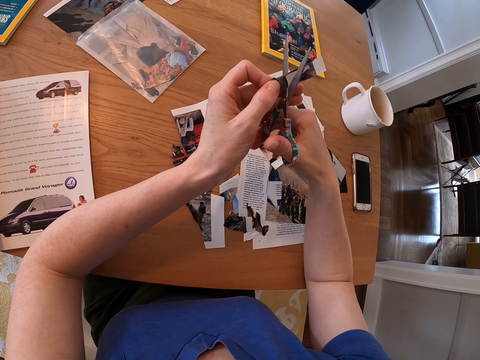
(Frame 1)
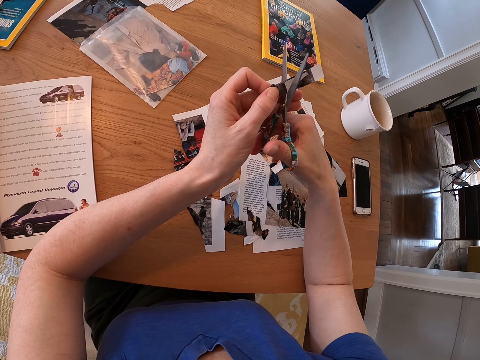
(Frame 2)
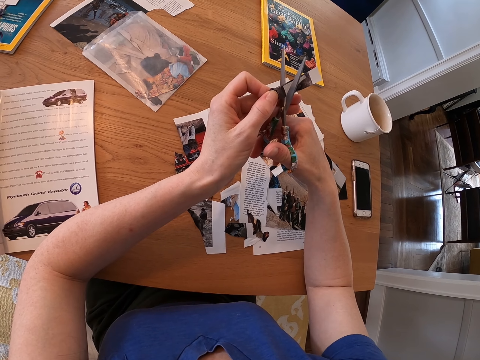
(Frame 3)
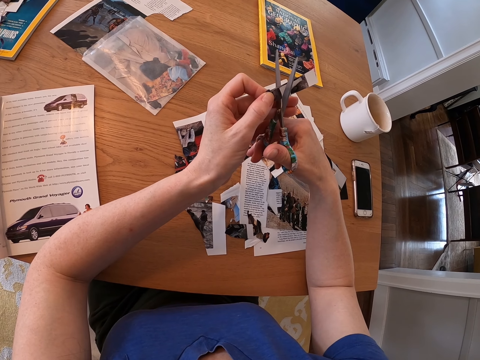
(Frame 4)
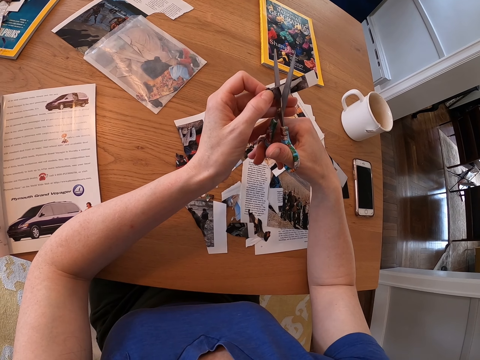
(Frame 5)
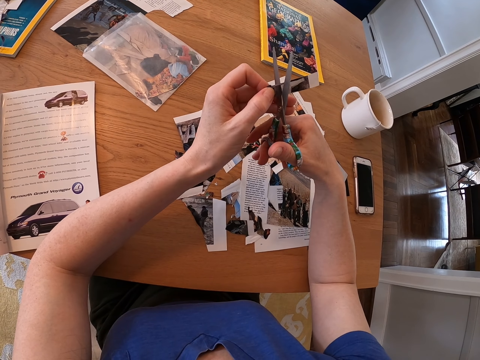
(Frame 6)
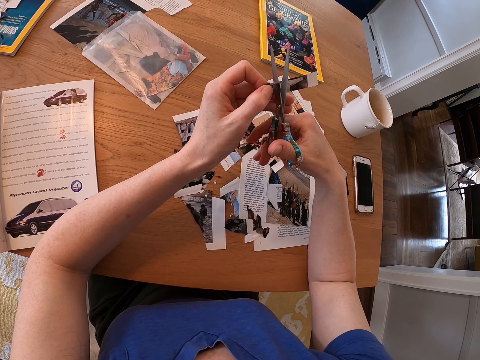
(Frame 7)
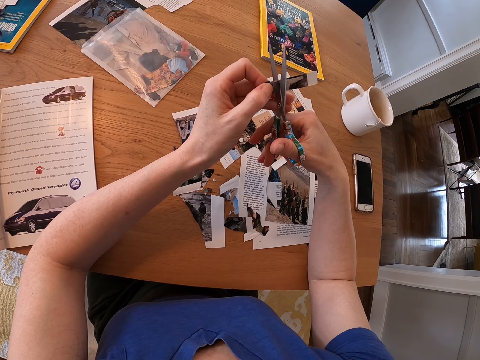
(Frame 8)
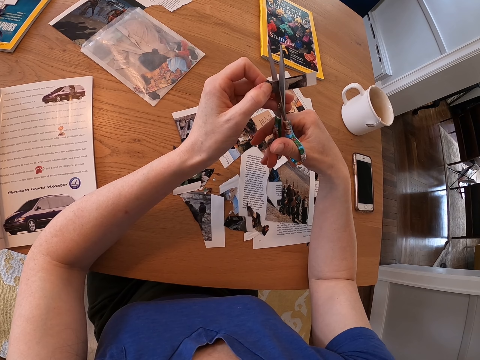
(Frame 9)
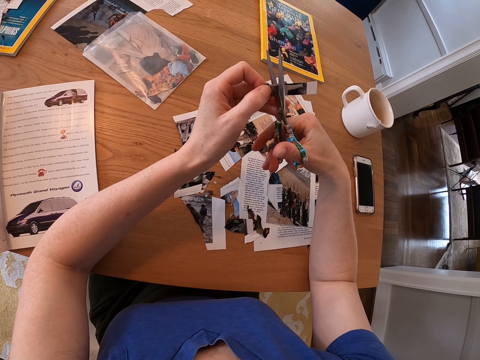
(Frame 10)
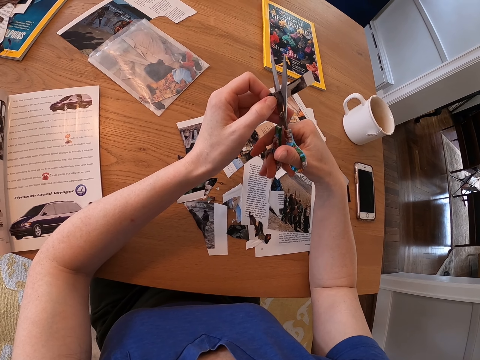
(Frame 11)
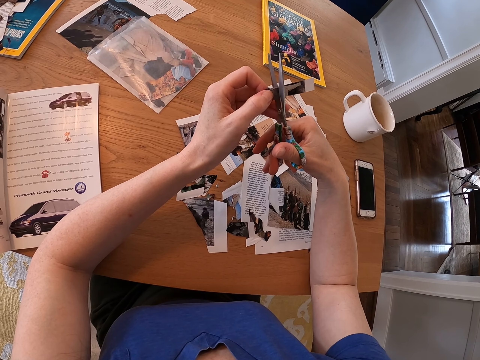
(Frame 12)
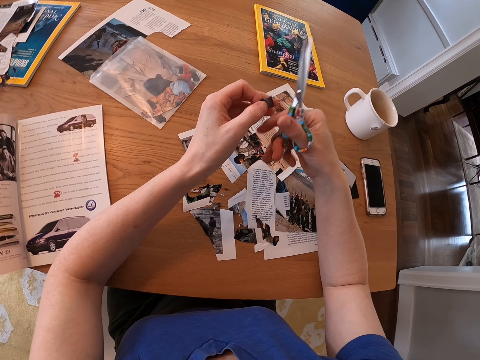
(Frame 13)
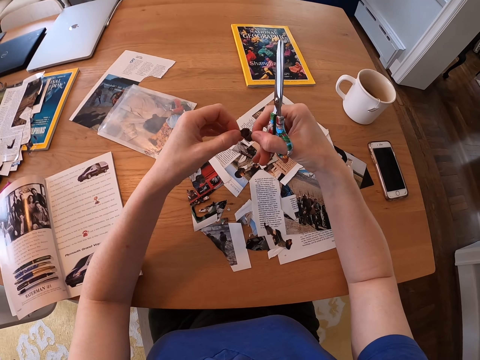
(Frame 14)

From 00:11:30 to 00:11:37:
The camera wearer trims the cut picture.

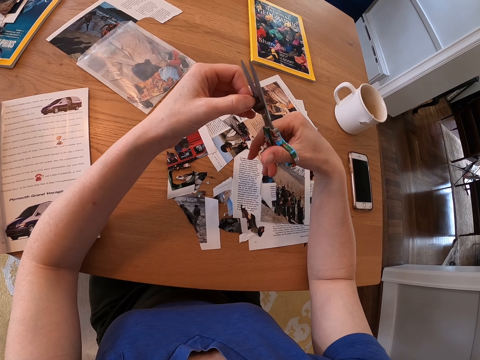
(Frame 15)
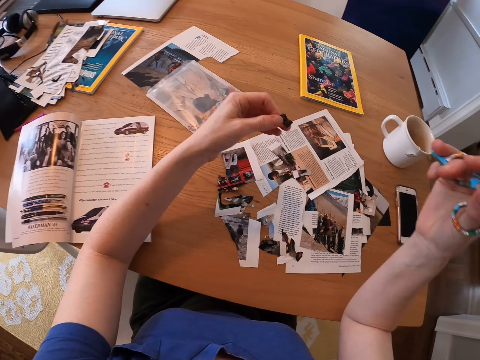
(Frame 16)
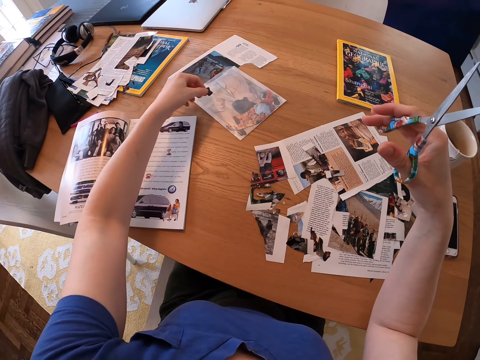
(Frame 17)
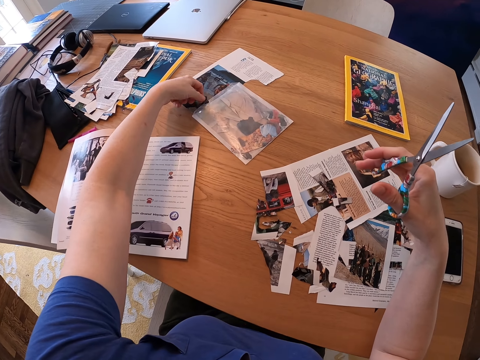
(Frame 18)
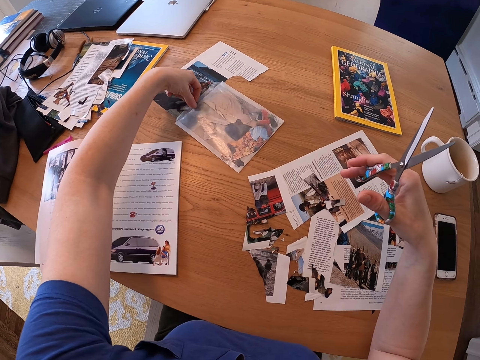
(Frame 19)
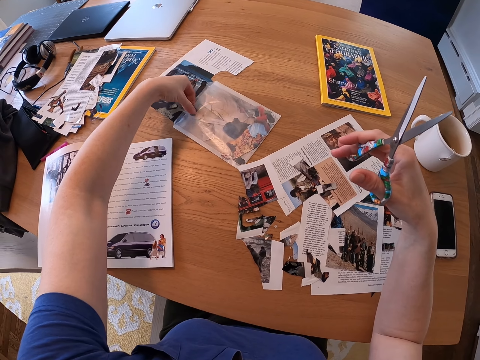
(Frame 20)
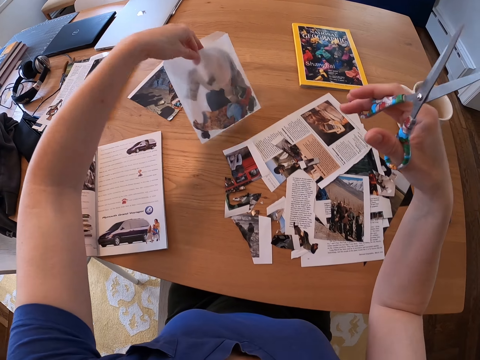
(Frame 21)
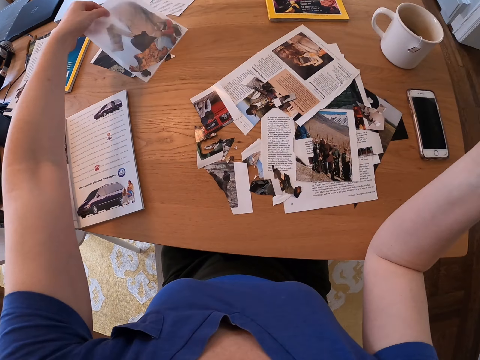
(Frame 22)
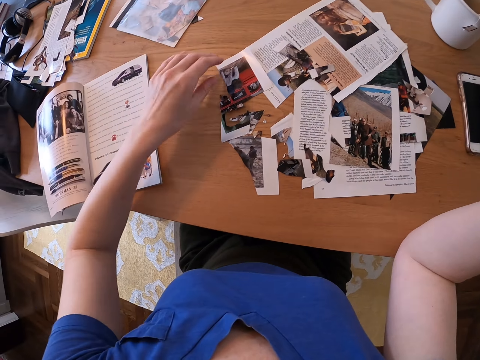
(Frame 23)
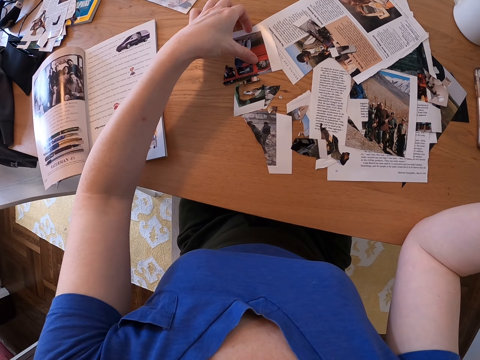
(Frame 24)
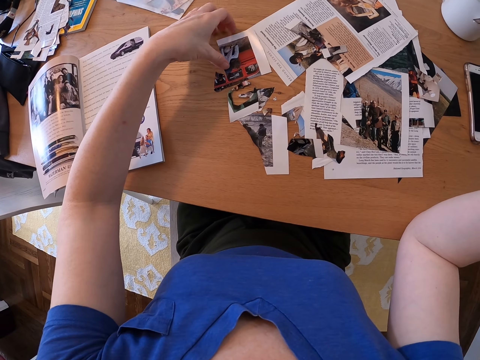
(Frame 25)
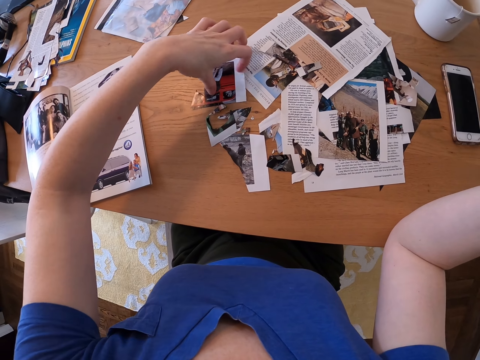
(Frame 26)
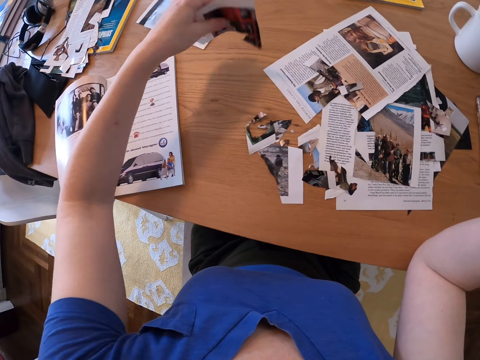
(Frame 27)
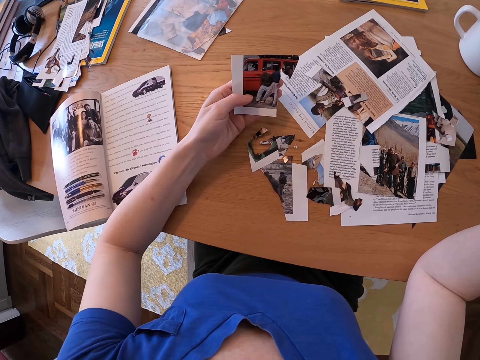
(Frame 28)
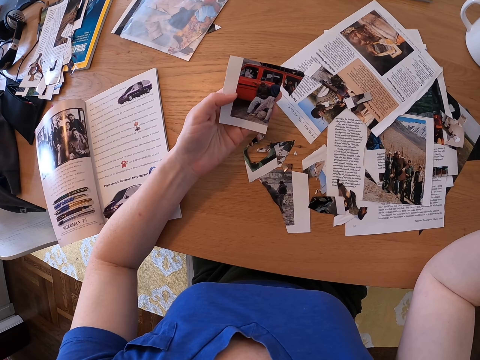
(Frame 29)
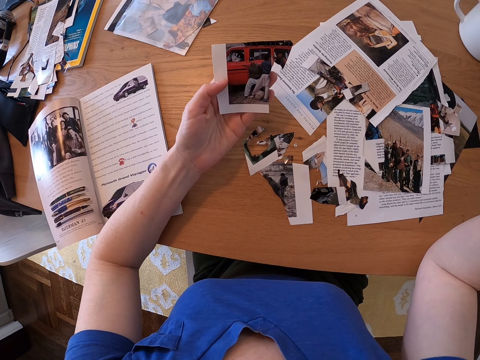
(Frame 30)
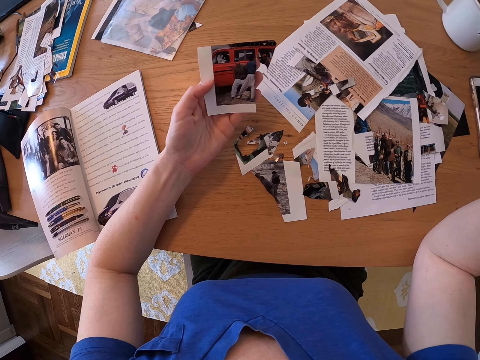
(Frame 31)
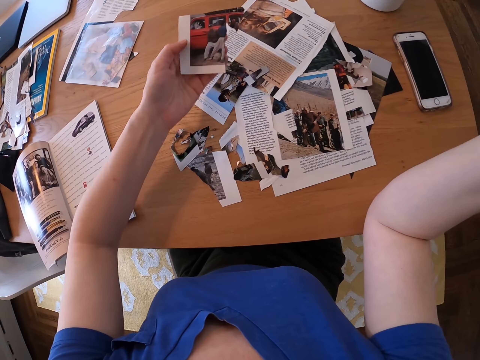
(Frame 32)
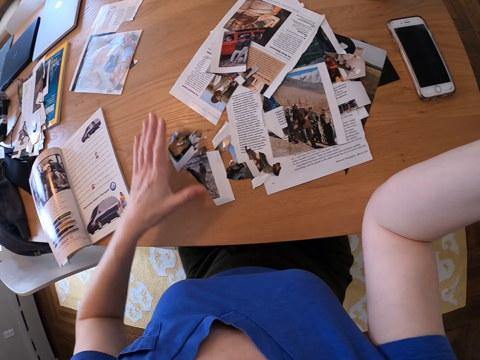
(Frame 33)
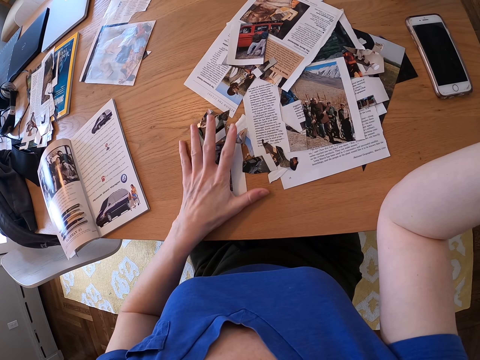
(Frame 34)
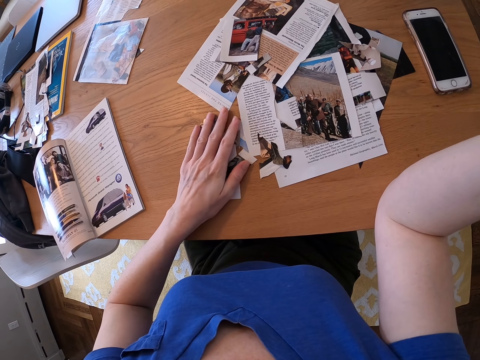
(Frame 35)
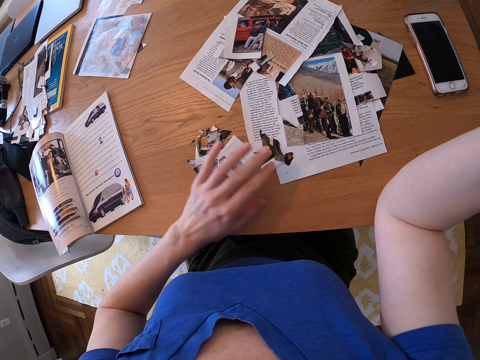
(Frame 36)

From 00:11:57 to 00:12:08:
The camera wearer puts the piece of paper in a small carrier bag. They pick up a picture from the table. They drop the picture back on the table.

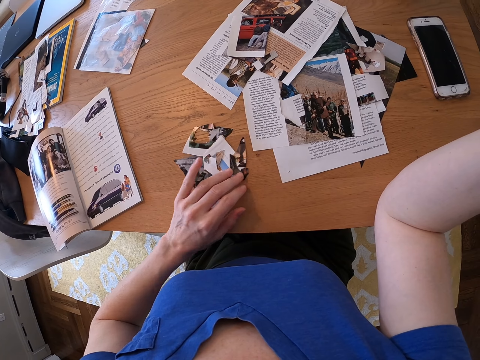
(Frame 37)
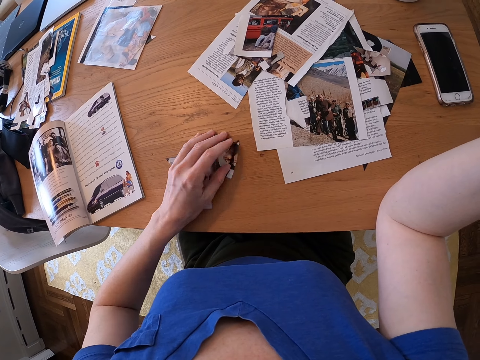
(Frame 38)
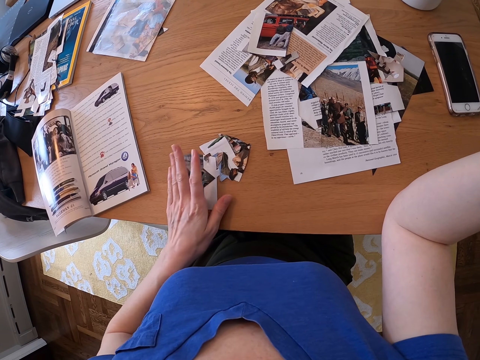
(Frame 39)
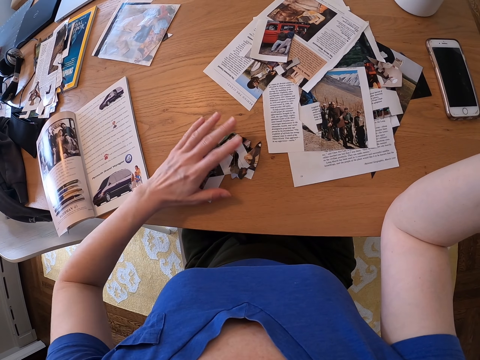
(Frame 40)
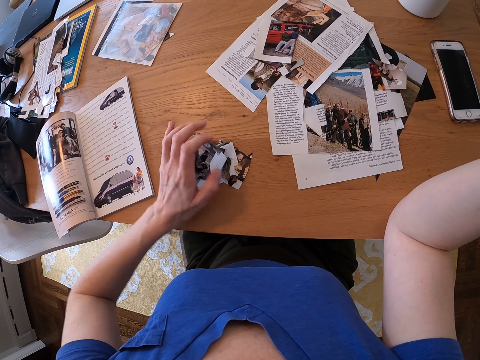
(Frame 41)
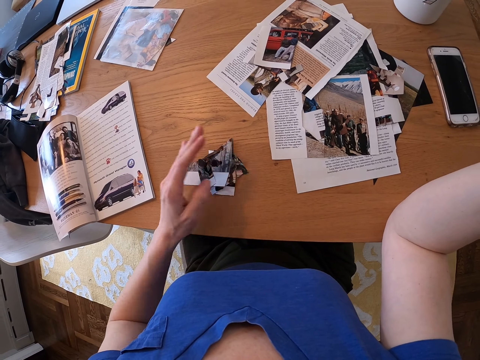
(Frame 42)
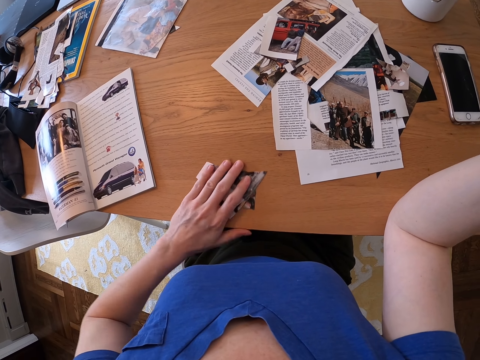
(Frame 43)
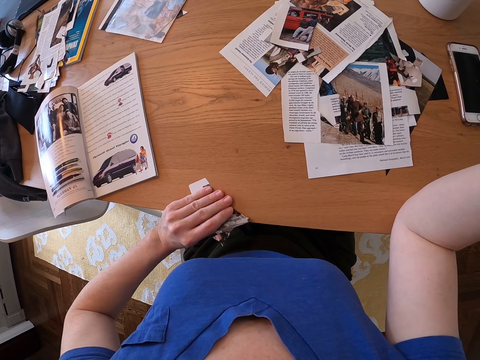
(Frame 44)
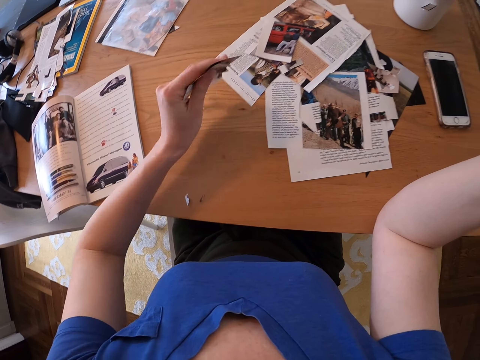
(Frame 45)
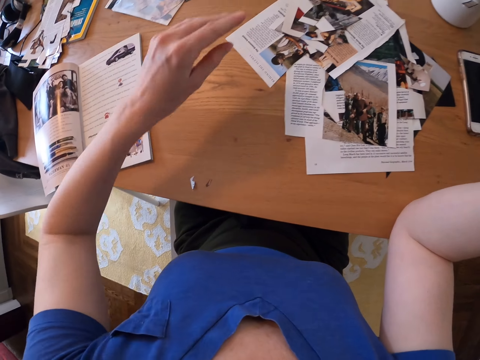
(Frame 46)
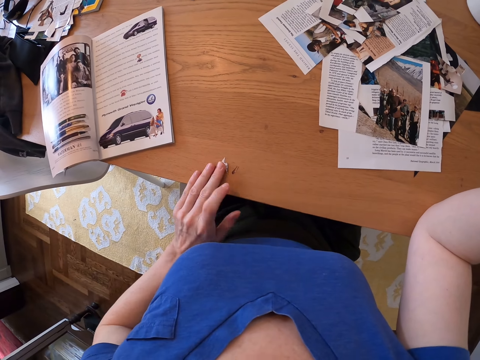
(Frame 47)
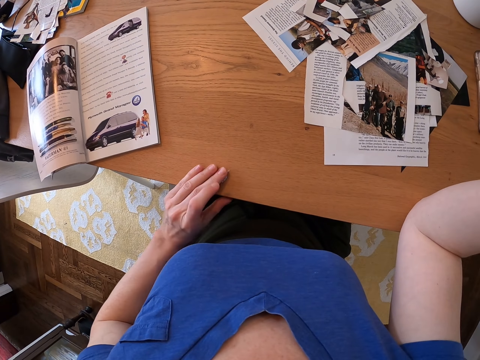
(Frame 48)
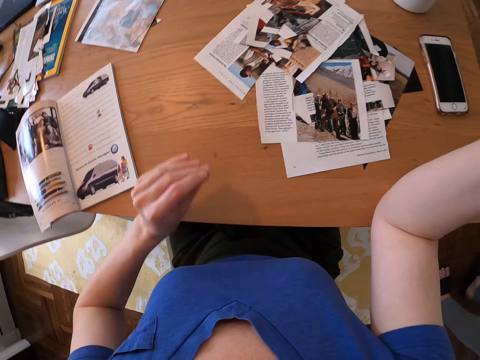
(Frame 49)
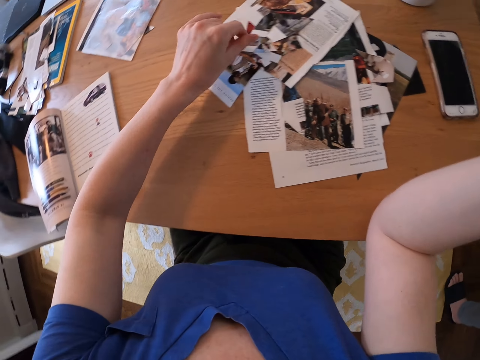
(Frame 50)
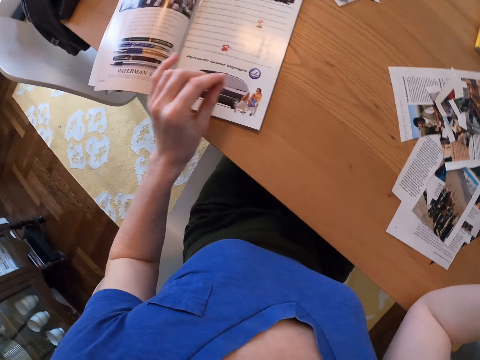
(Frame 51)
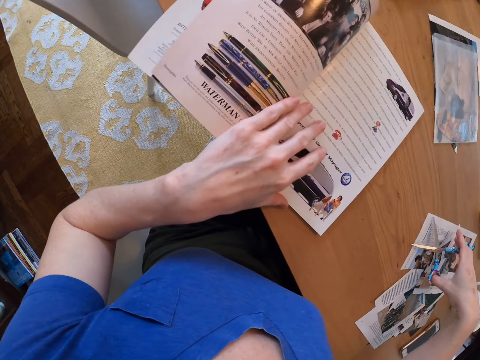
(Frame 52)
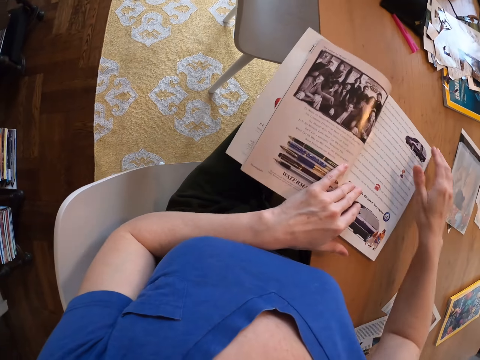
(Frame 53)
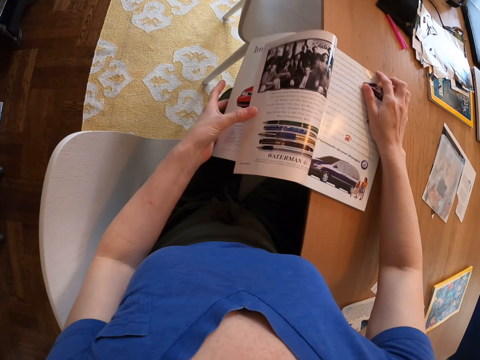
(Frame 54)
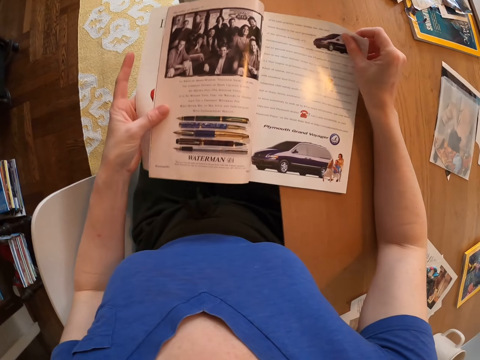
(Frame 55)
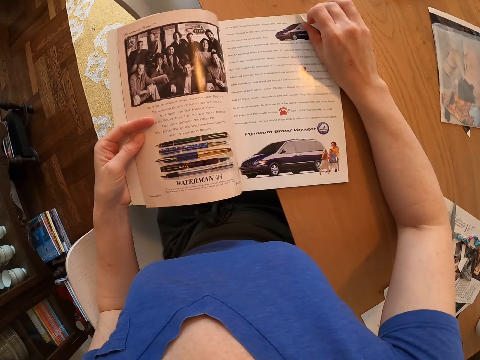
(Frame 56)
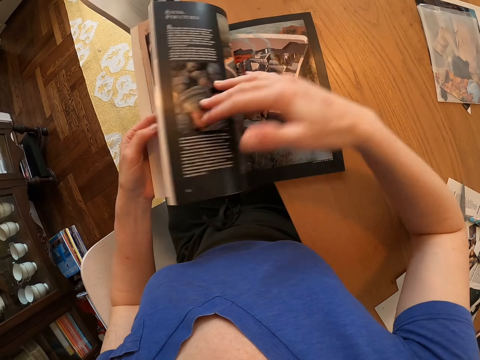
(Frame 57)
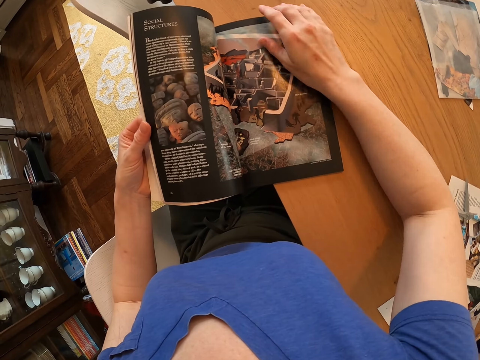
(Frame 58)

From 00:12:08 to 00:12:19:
The camera wearer assembles the cut pieces of paper. They pick up the cut pieces and drop the cut pieces on the table. They pick up a small piece of the cut picture and discard the small piece of the cut picture. They peruse a book page. They open the pages of the magazine.
